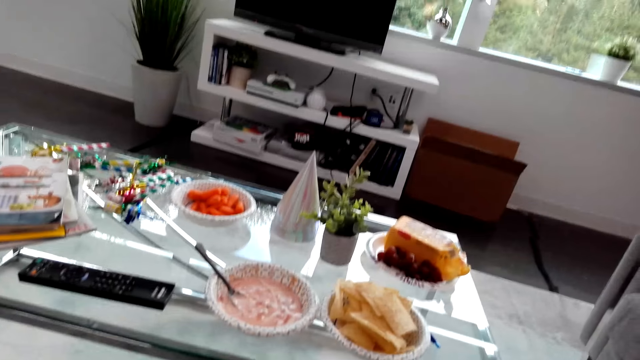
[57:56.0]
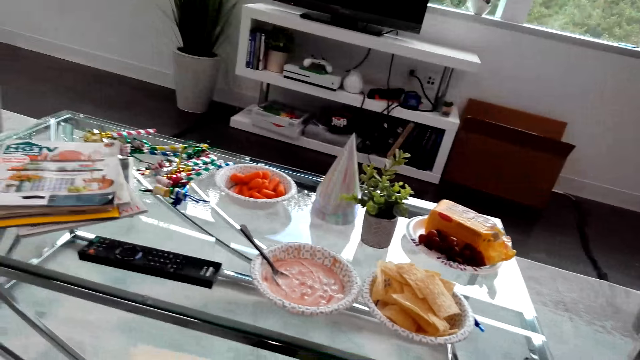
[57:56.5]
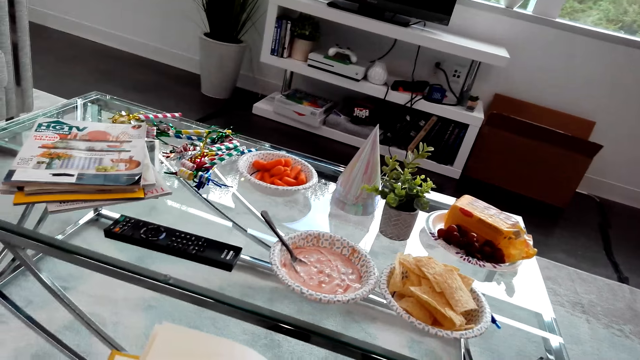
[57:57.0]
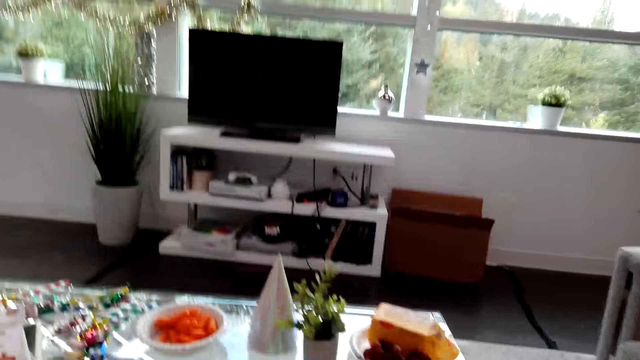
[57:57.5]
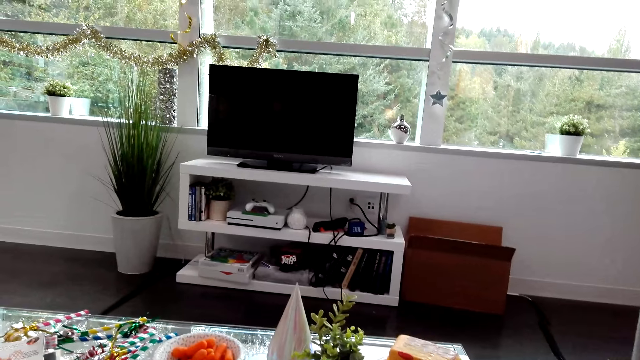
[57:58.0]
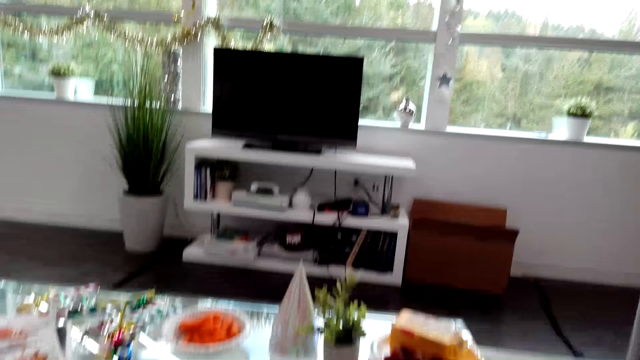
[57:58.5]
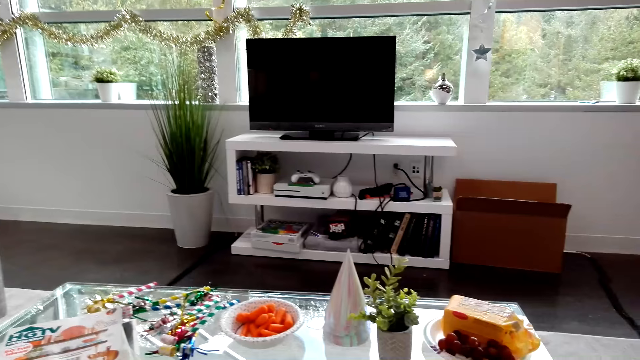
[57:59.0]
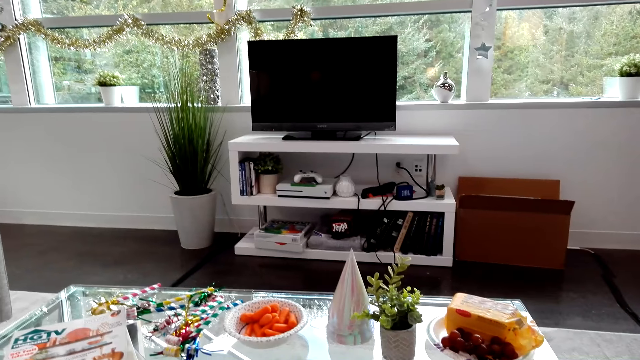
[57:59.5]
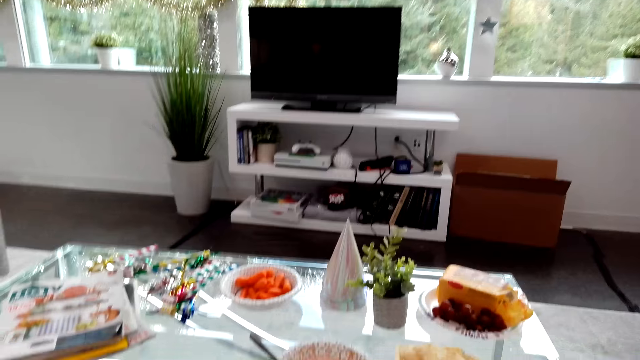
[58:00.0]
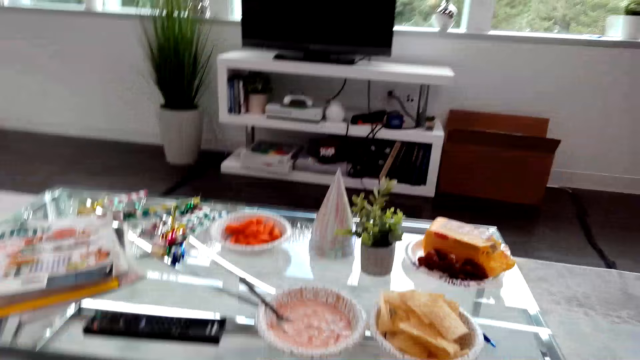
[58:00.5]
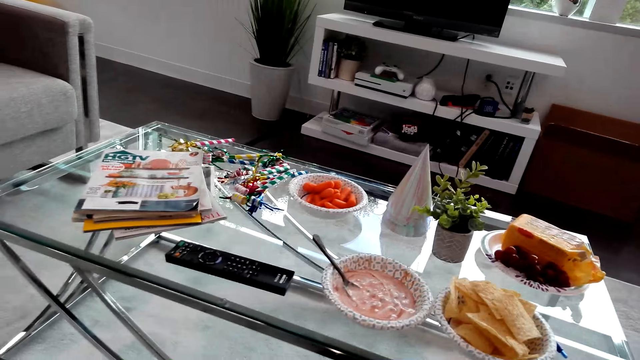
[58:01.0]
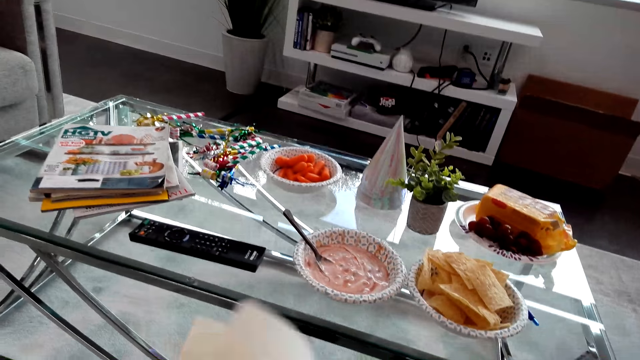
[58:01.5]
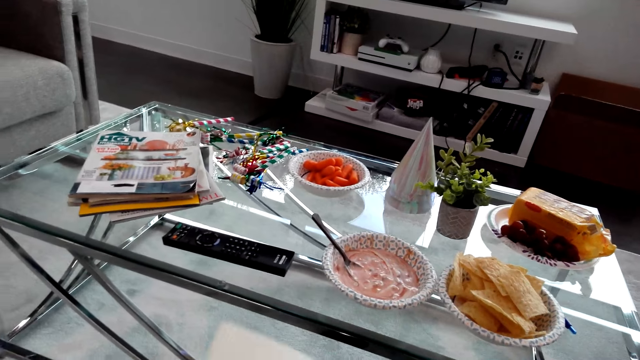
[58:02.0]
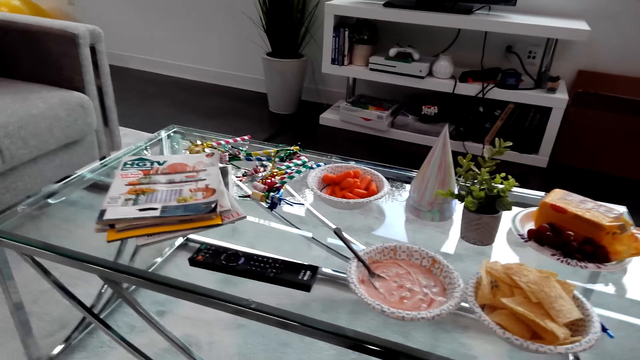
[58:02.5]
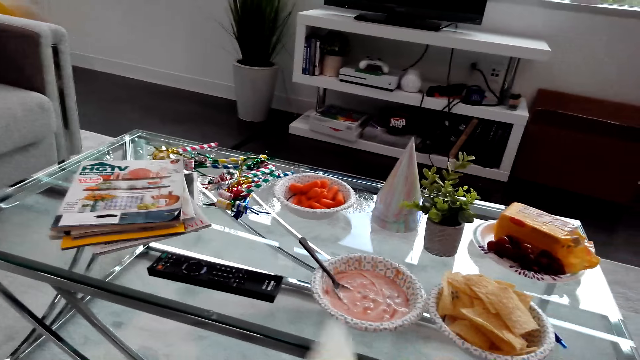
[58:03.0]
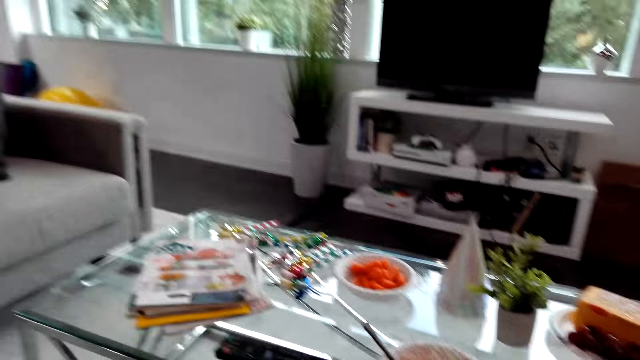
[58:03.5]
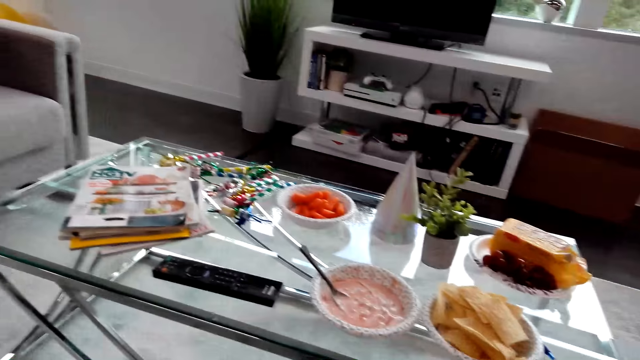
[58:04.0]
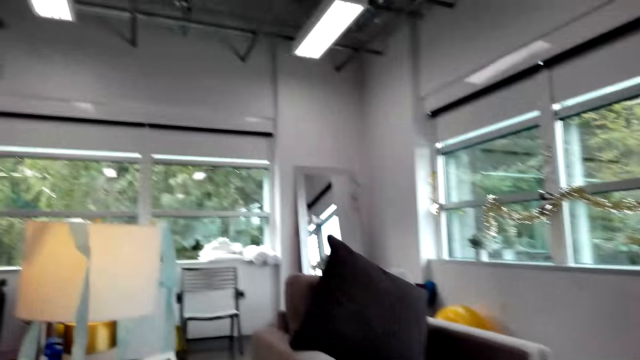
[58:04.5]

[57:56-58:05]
The camera wearer looks around. They eat crispy and peruse a book.

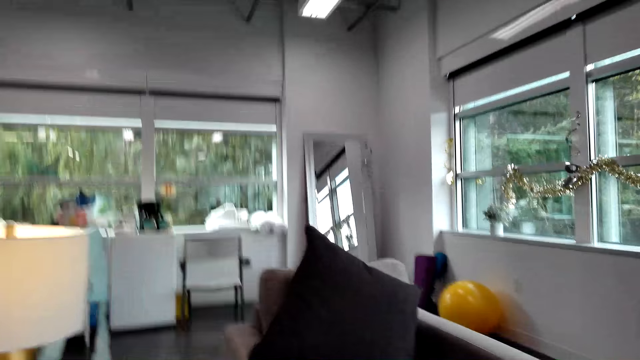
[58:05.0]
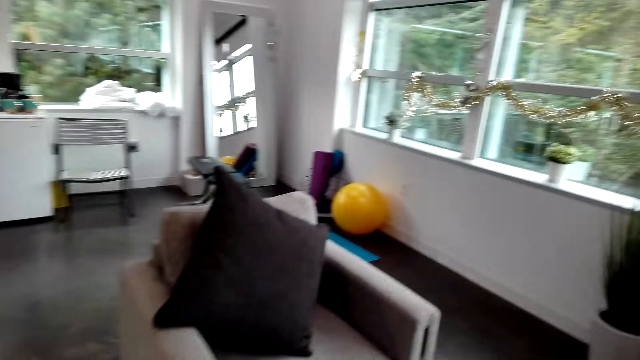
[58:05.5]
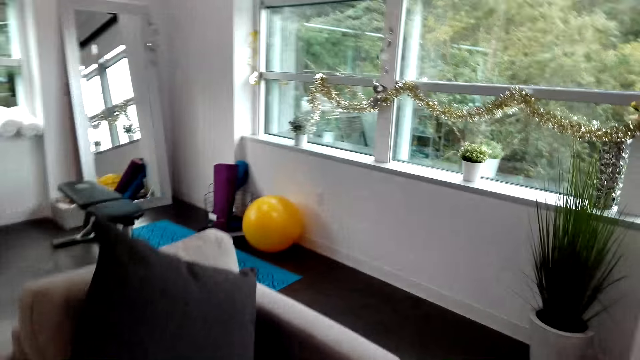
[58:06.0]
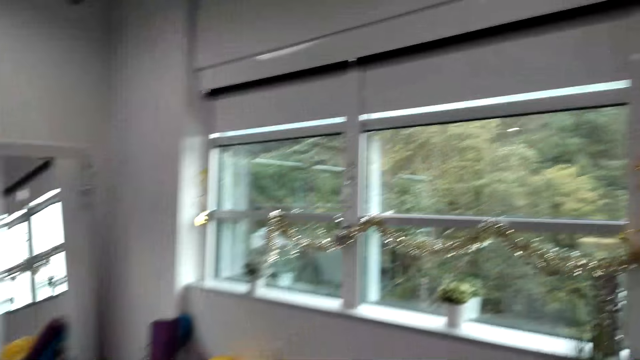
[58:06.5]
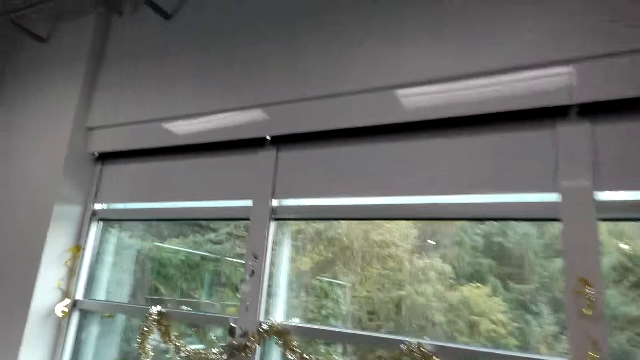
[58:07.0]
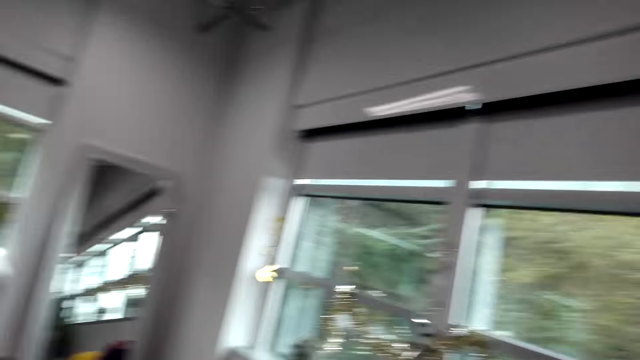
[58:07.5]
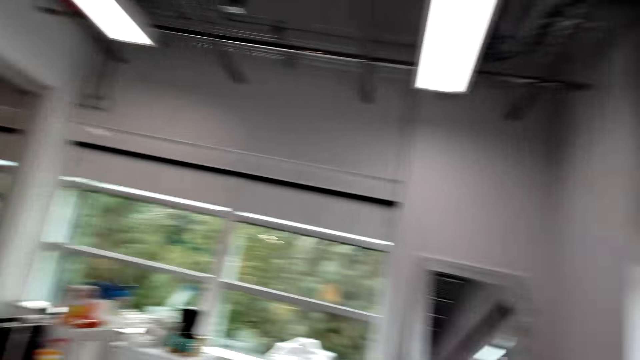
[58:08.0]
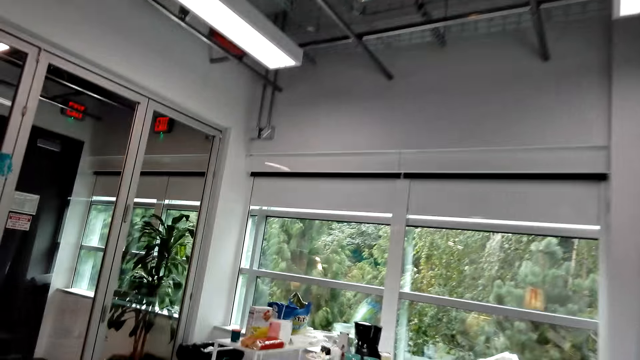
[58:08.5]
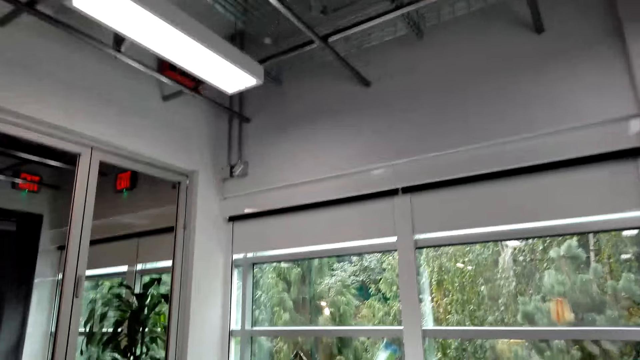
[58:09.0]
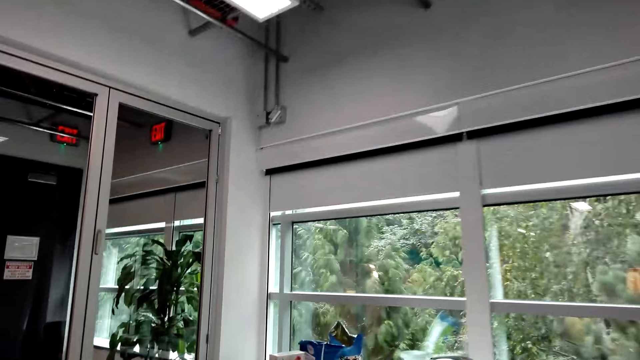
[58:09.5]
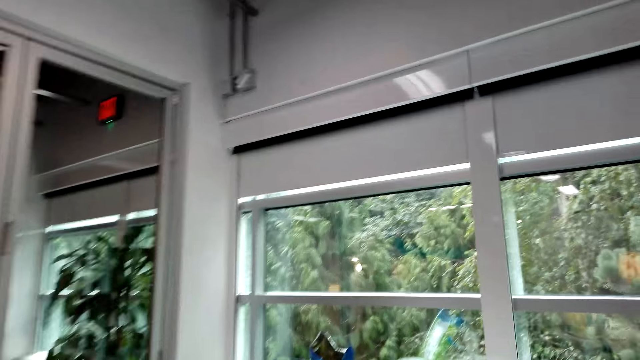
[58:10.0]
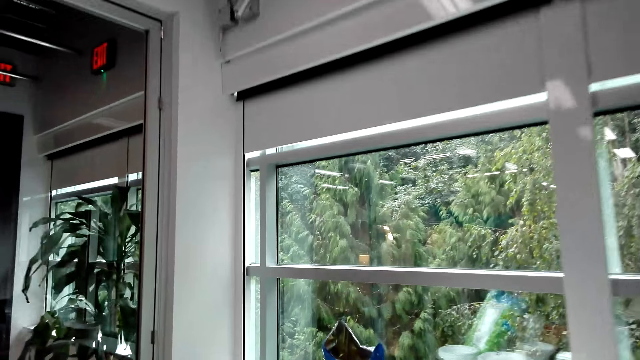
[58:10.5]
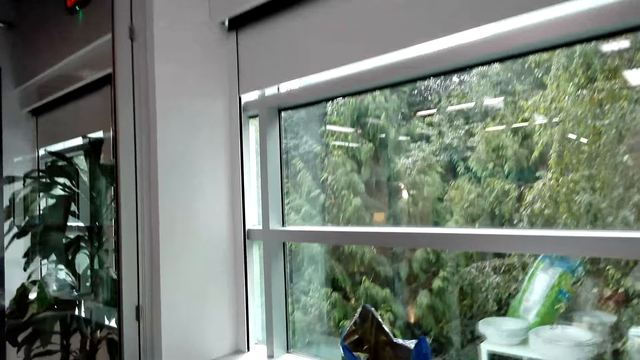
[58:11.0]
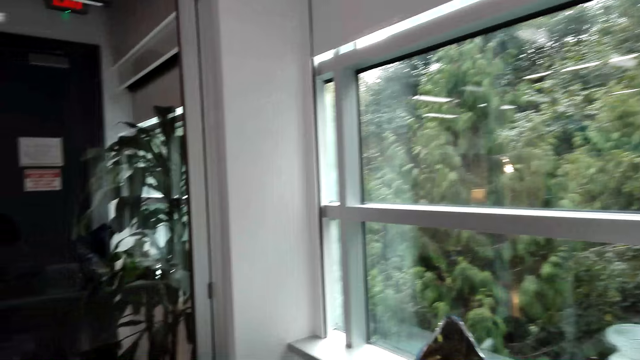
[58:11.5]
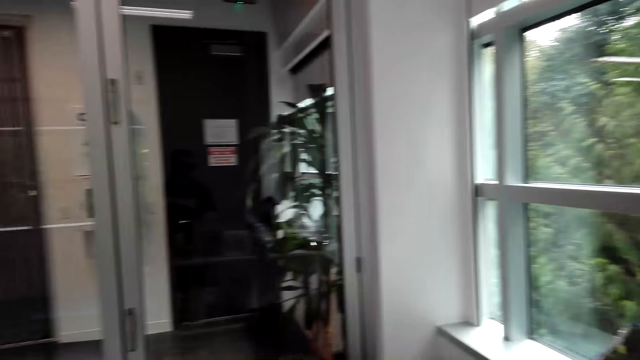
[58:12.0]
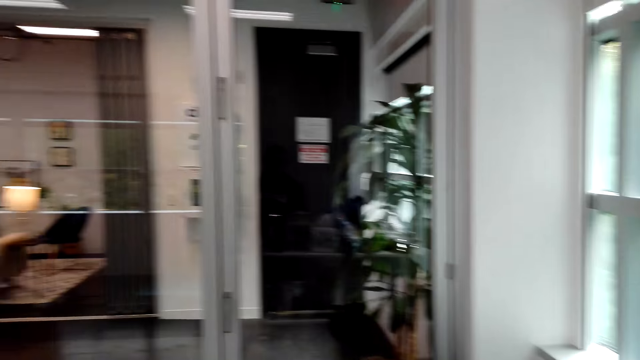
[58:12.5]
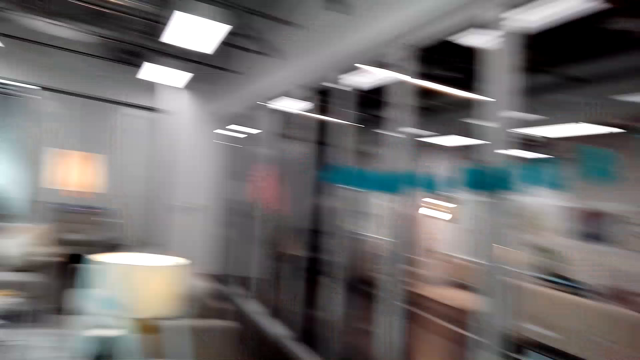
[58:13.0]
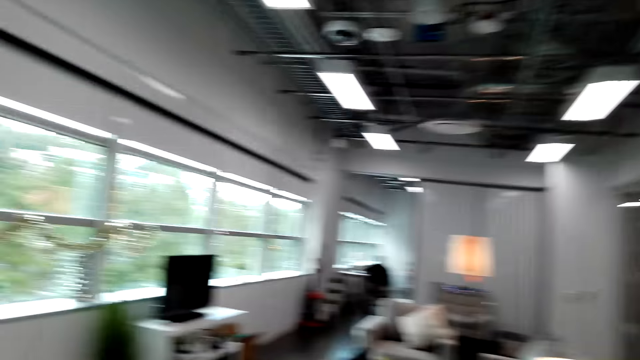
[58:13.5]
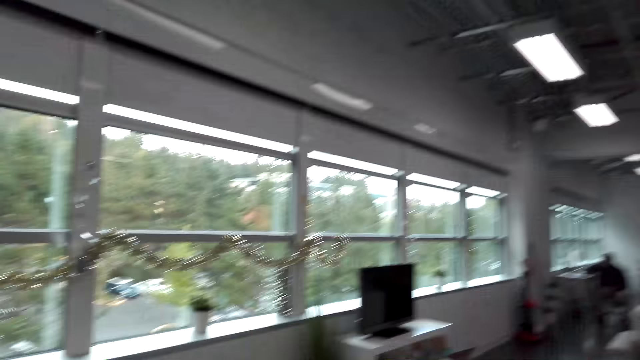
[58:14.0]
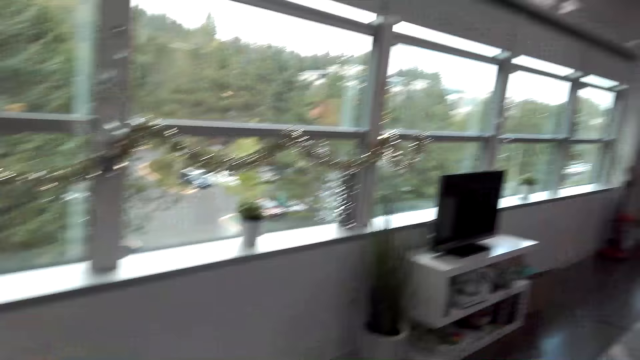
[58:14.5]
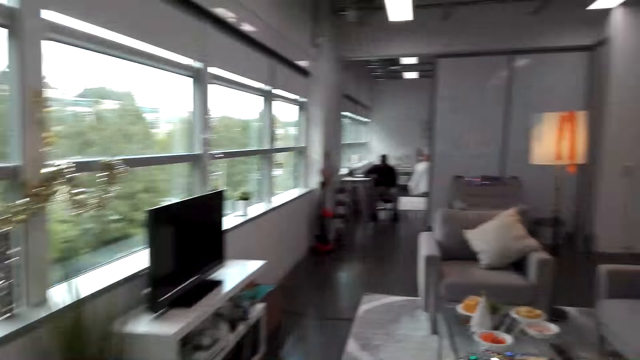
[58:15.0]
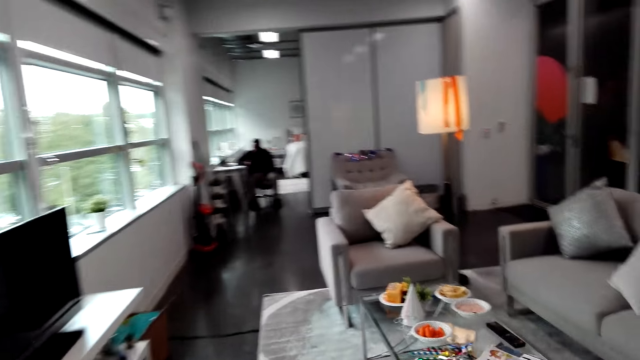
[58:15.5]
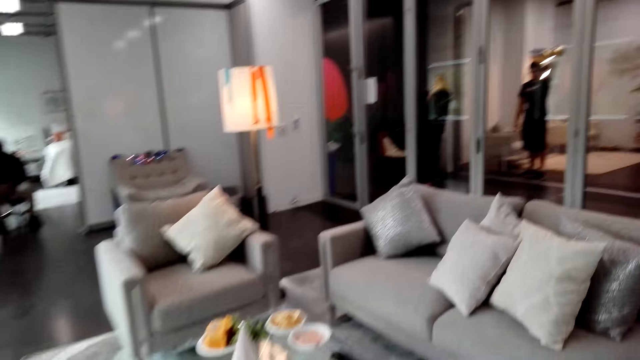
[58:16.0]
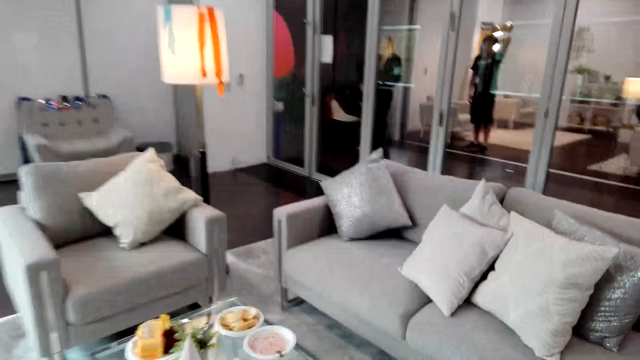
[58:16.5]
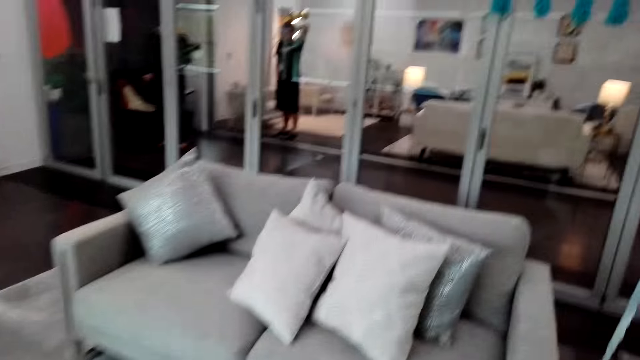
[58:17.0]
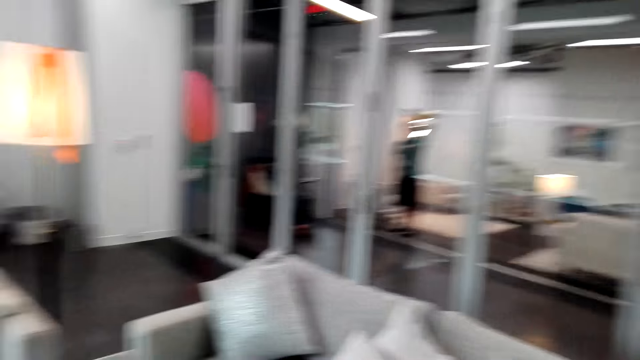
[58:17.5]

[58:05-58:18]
The camera wearer walks in the house. They turn around. They walk in the house and do something.
